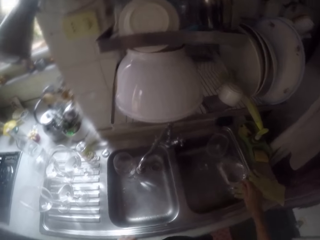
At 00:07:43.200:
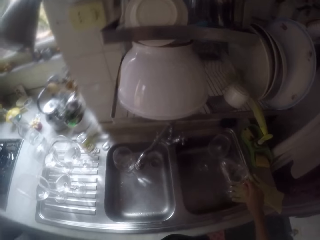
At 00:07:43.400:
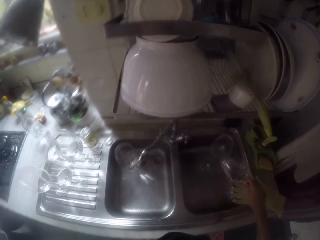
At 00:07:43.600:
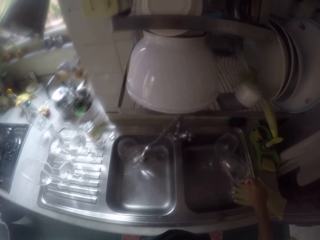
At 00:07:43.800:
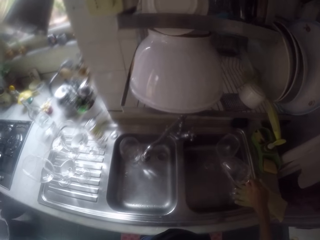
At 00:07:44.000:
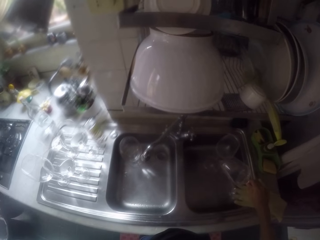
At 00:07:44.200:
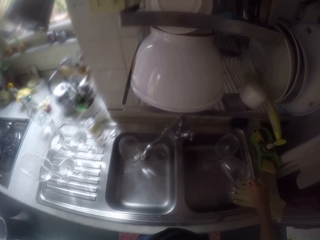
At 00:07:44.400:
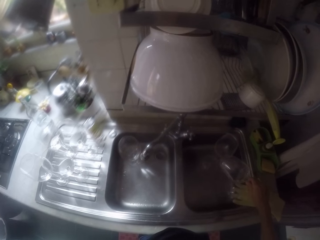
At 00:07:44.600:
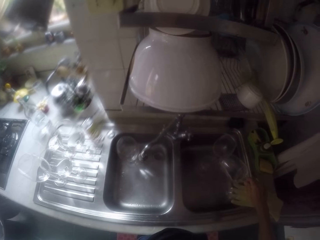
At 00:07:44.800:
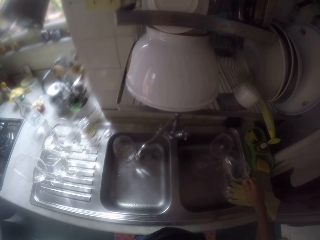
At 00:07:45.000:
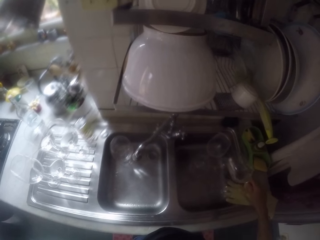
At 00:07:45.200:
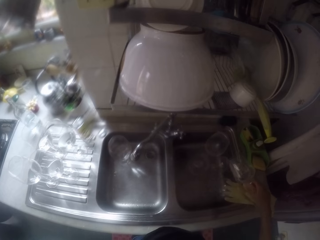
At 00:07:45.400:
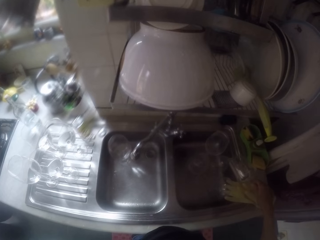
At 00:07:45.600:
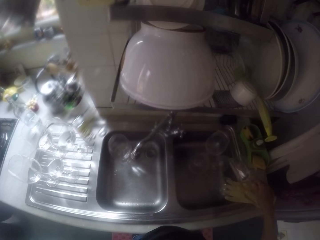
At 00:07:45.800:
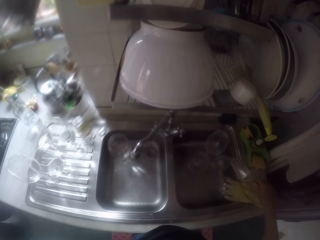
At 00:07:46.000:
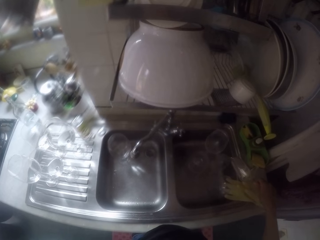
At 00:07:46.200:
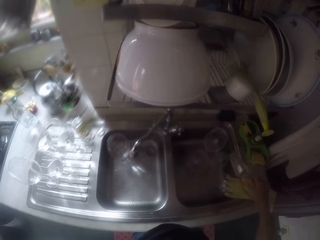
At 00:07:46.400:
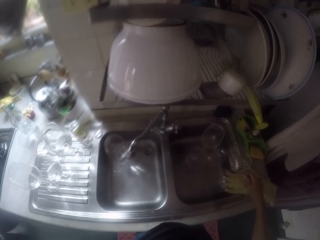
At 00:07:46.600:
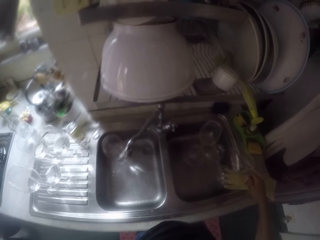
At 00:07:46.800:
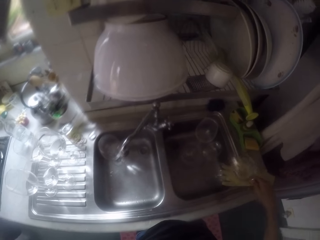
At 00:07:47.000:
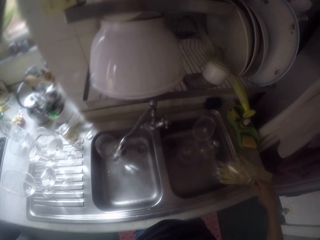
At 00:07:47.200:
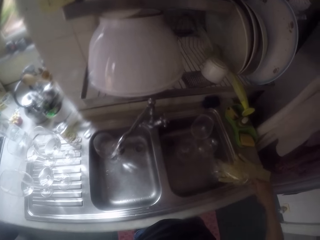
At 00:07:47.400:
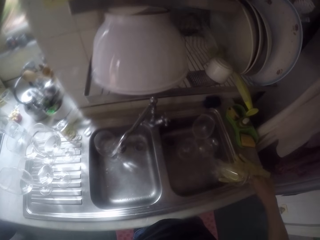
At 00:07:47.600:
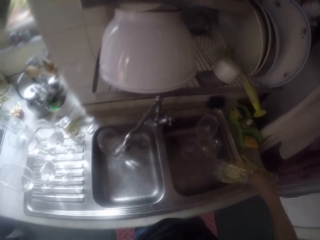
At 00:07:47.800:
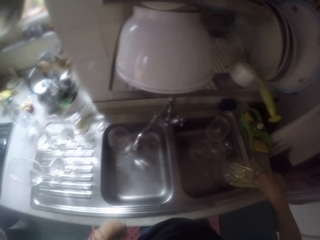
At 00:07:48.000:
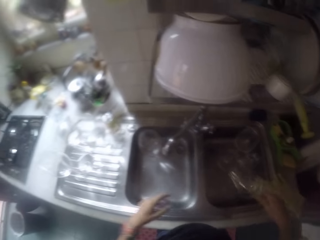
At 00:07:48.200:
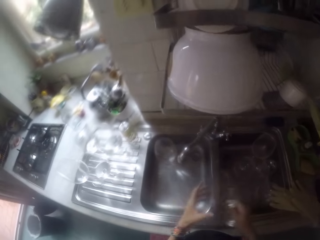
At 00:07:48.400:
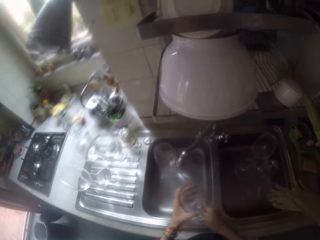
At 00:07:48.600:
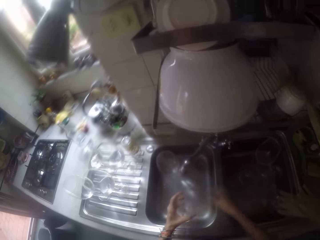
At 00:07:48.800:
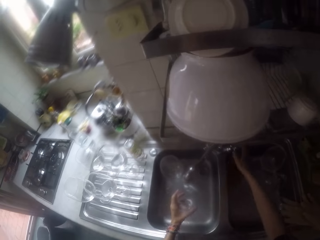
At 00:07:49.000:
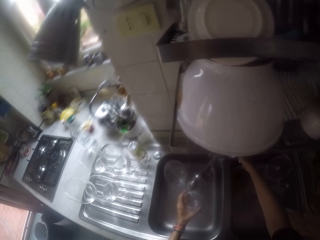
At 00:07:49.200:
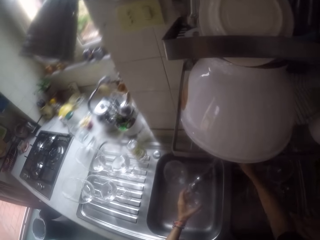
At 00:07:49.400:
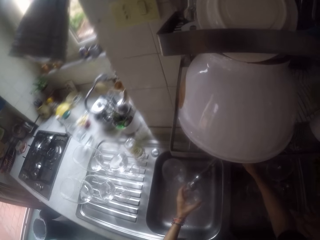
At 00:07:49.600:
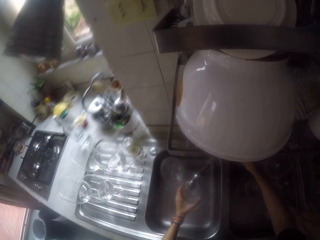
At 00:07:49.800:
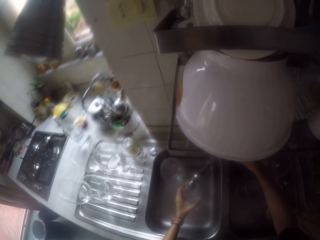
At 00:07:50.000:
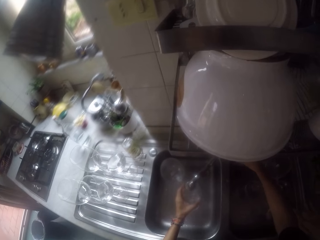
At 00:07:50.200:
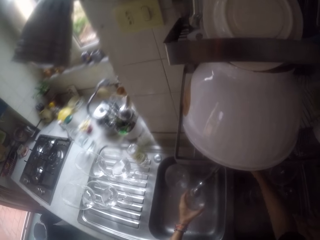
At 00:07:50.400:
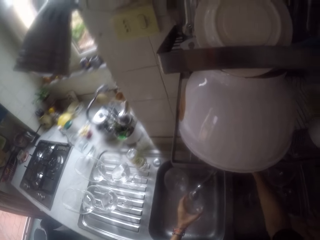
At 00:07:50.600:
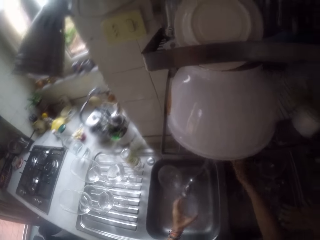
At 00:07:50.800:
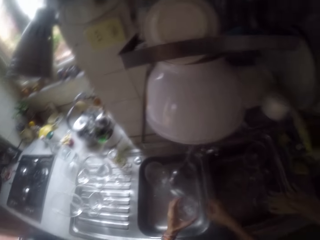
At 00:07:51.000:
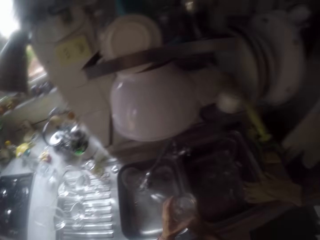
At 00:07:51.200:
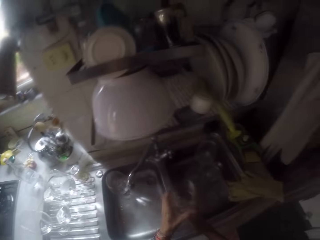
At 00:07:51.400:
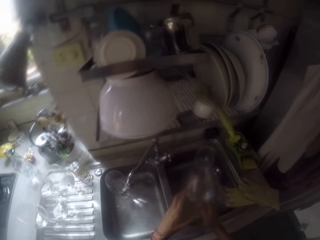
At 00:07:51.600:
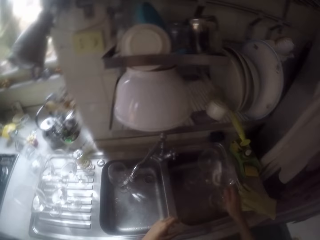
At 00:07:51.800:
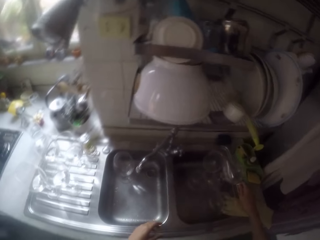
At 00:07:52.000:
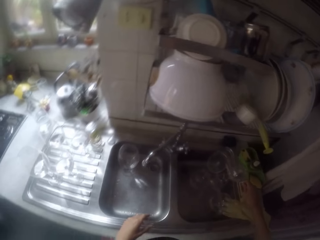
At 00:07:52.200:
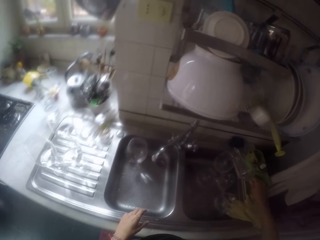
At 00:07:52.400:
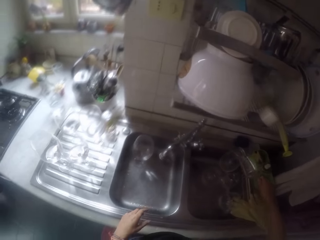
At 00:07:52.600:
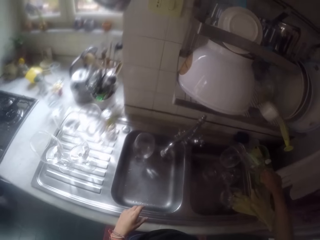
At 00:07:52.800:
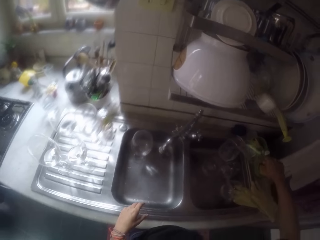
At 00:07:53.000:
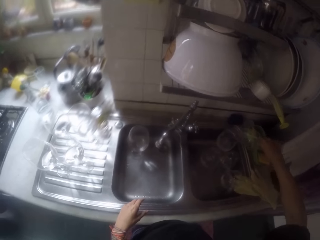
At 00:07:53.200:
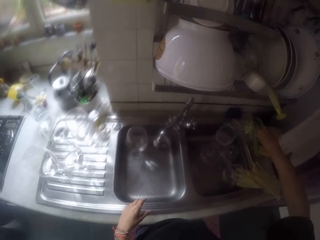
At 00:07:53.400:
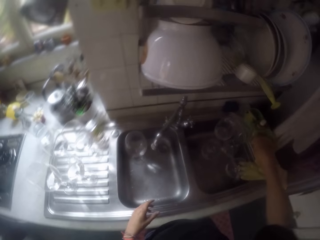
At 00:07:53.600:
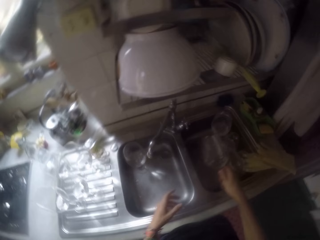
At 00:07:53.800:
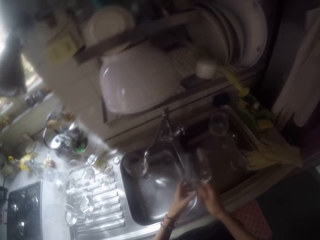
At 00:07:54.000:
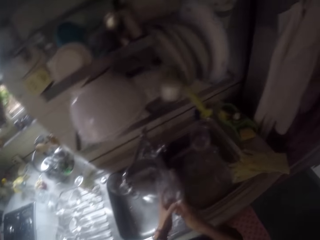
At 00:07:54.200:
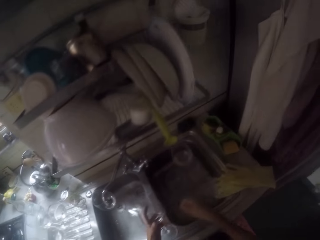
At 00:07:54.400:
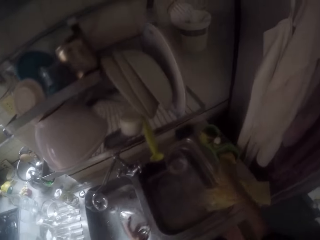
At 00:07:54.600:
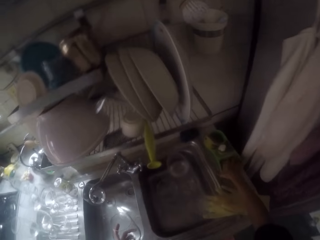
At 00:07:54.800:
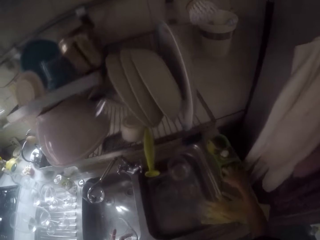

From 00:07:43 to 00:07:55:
The camera wearer puts water in the other glasses. They turn on the tap. They run water in the glass. They put water in the other glasses.

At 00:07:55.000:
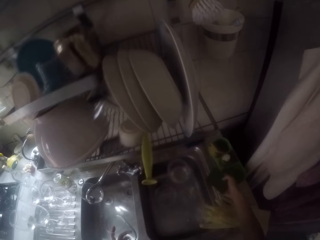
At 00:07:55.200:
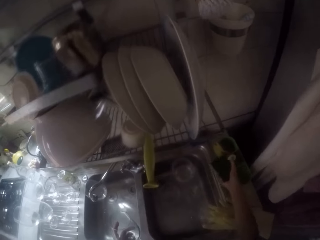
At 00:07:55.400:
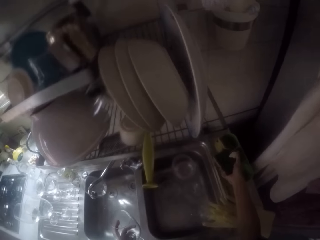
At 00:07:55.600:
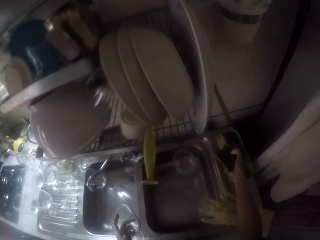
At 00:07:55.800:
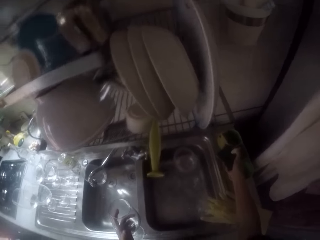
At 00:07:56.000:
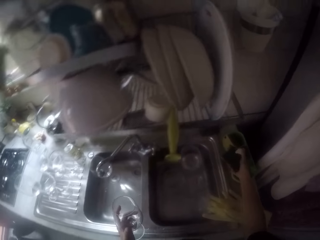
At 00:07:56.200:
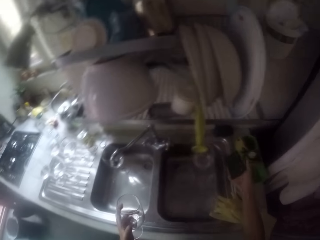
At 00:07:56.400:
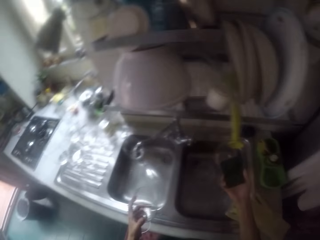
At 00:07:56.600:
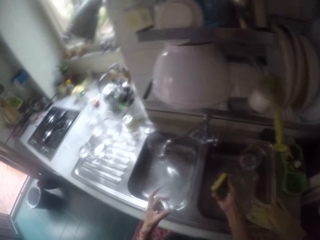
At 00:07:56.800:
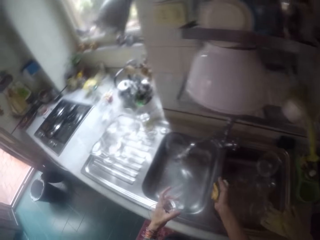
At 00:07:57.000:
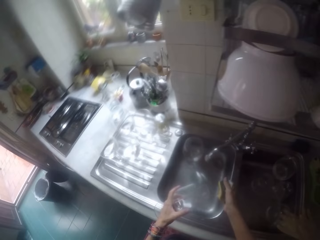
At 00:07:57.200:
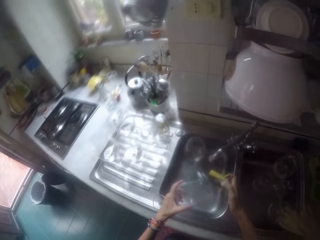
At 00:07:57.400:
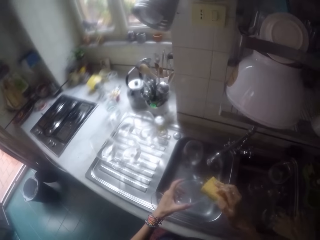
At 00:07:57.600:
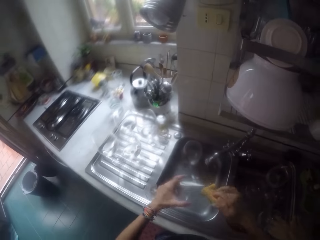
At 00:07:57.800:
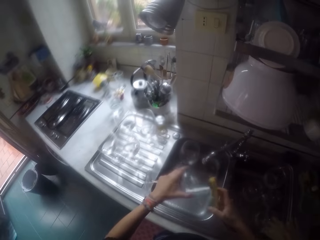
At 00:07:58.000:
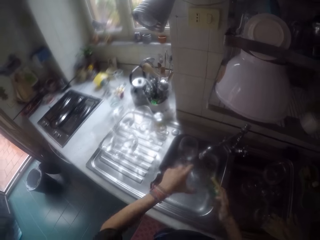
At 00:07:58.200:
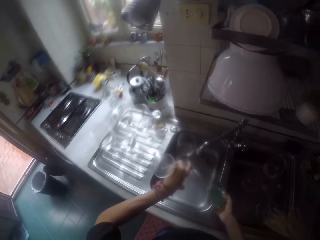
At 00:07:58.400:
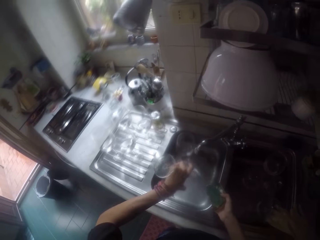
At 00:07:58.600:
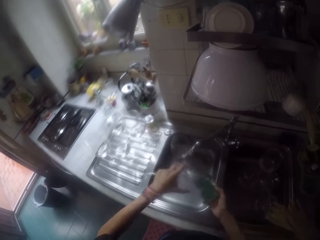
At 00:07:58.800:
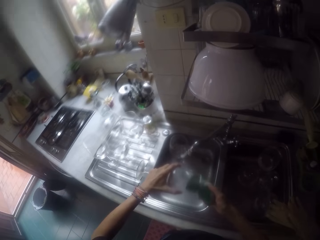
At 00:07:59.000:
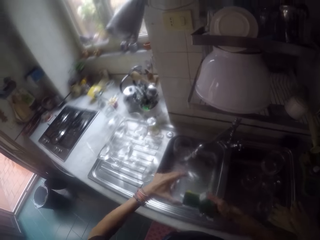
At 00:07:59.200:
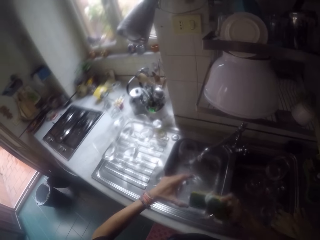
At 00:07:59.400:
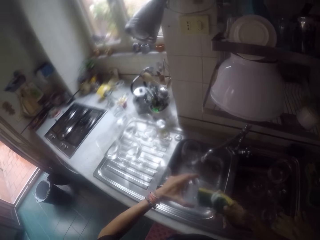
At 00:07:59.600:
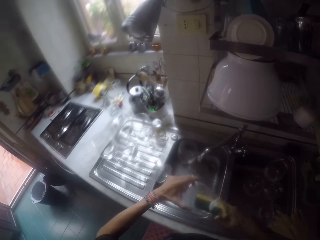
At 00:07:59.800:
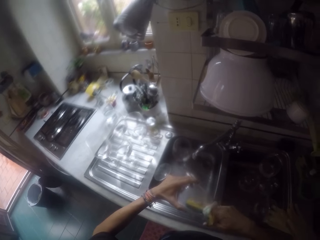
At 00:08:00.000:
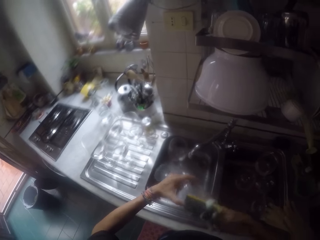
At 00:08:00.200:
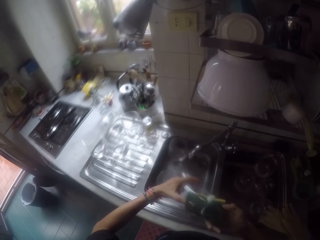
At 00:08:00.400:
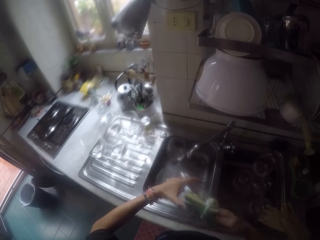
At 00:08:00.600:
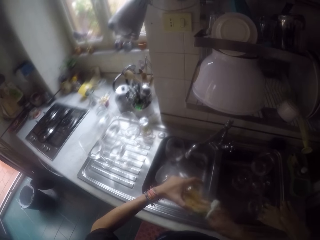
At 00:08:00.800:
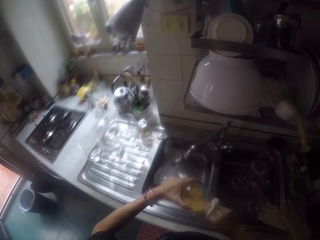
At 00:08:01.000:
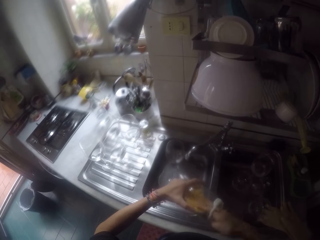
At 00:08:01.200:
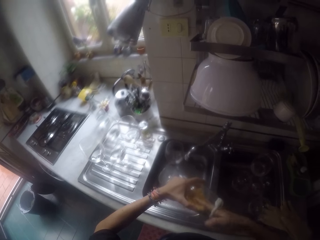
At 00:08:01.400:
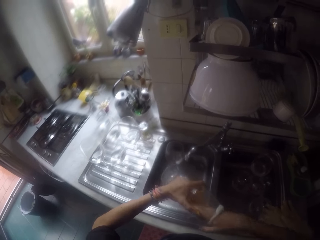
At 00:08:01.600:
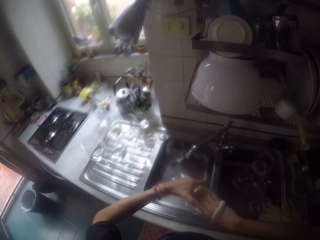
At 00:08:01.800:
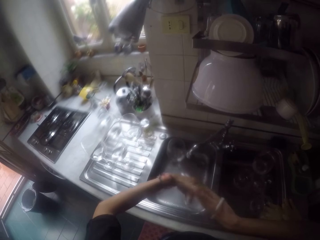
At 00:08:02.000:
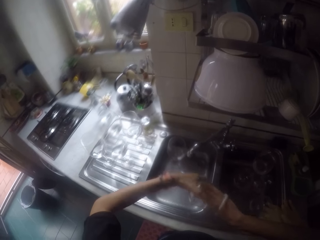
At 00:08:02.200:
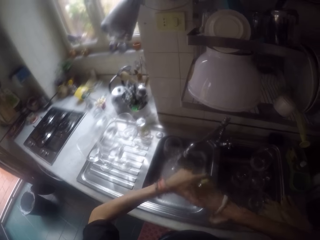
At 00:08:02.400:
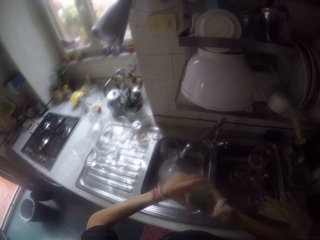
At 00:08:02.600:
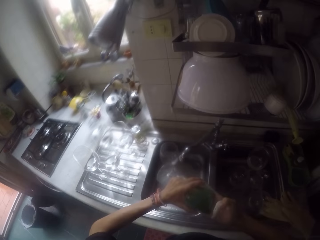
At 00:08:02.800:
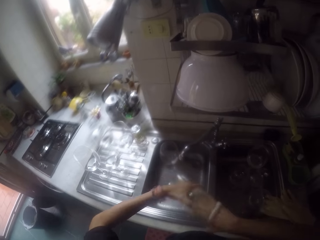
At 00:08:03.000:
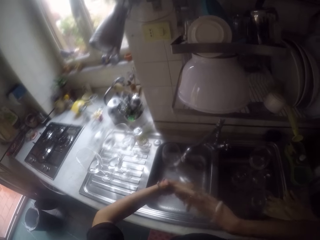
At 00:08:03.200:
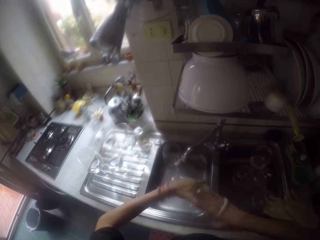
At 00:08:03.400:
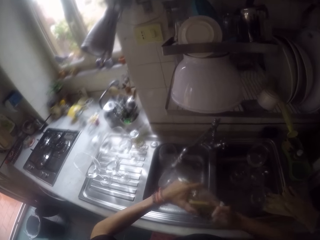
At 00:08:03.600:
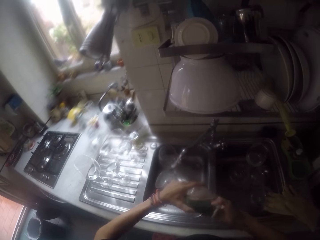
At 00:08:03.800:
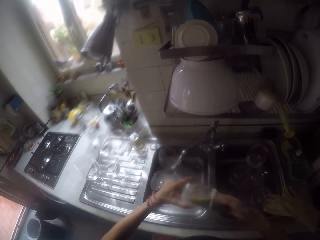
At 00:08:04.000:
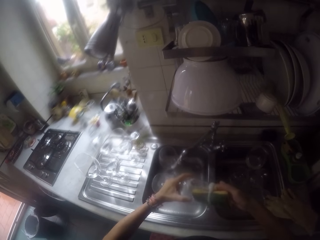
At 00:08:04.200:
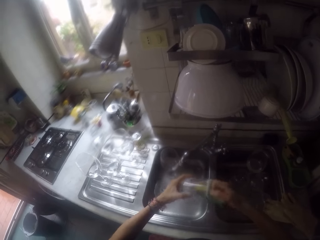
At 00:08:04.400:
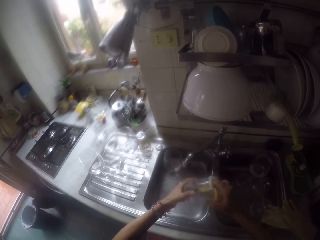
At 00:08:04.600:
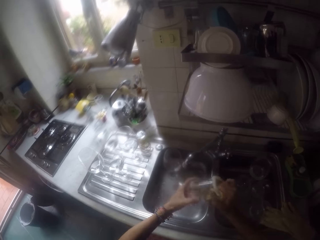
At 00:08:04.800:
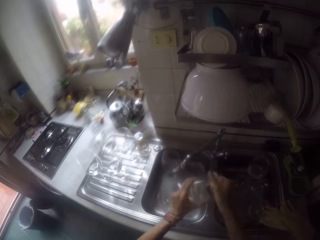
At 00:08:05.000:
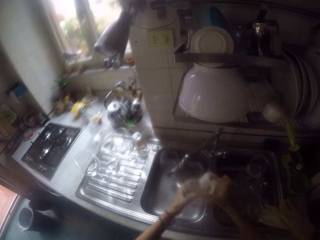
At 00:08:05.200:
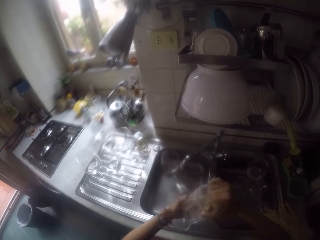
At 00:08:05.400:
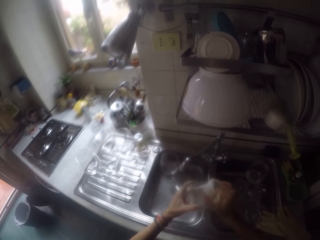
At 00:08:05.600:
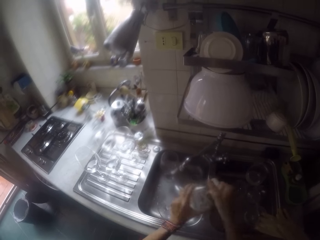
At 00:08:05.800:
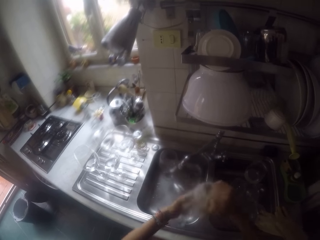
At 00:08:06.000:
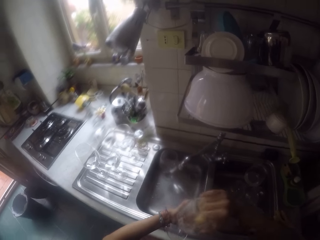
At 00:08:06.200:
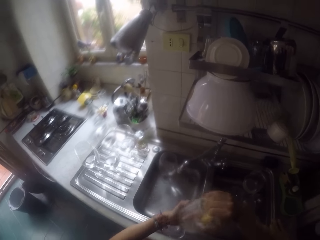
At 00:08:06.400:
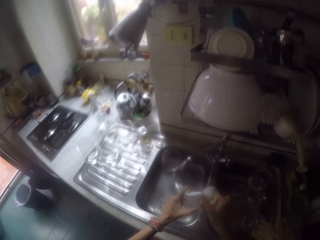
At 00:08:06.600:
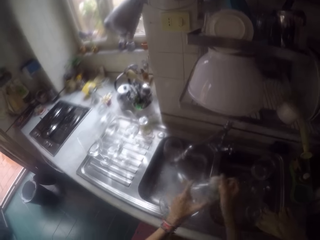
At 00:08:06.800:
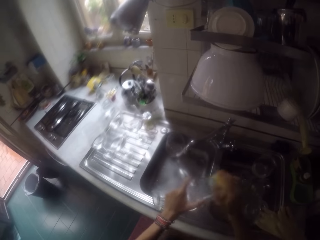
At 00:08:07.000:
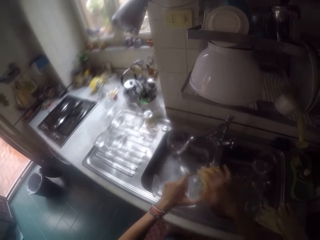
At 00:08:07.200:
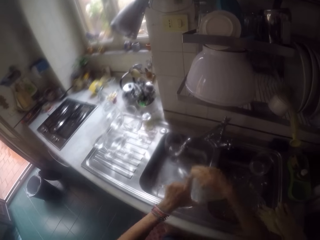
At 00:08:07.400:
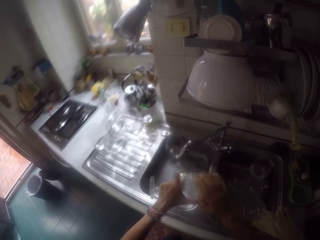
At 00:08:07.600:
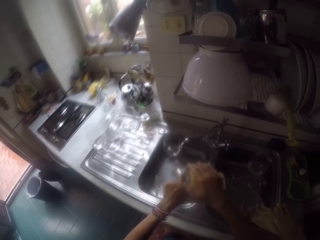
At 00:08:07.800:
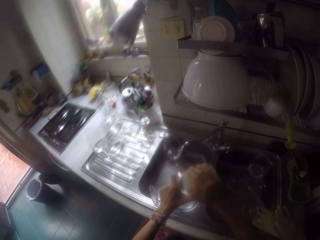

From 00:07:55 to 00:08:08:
The camera wearer picks the sponge from the sink. They put soap on the sponge. They wash the glass with the sponge.
